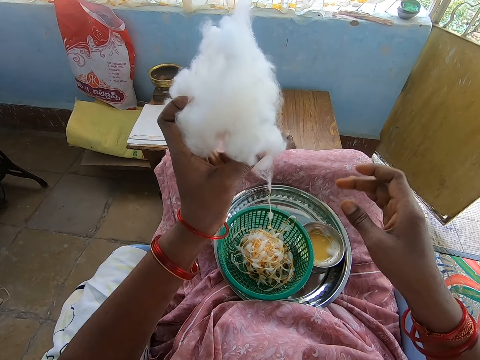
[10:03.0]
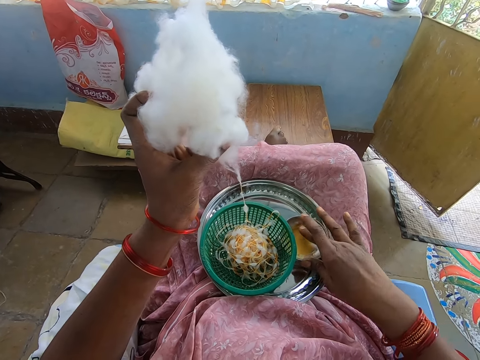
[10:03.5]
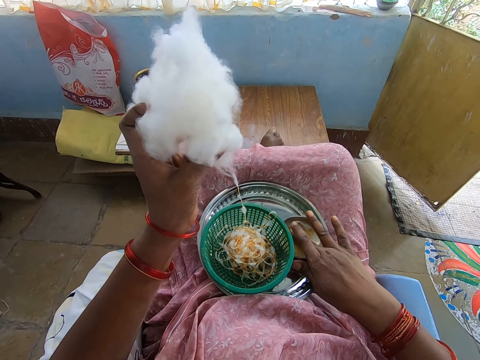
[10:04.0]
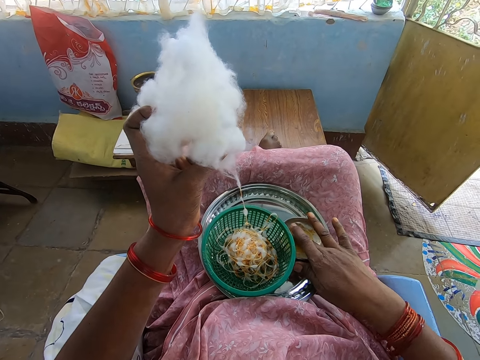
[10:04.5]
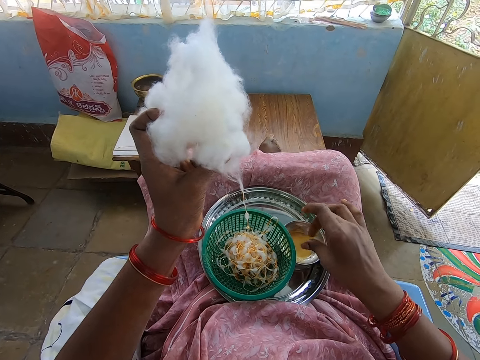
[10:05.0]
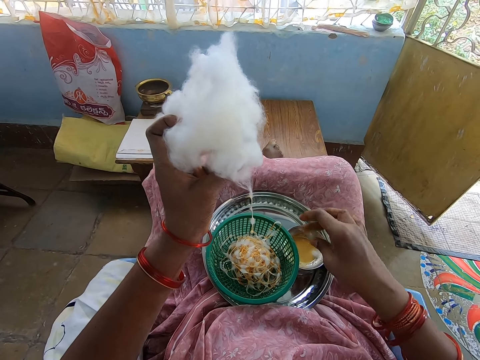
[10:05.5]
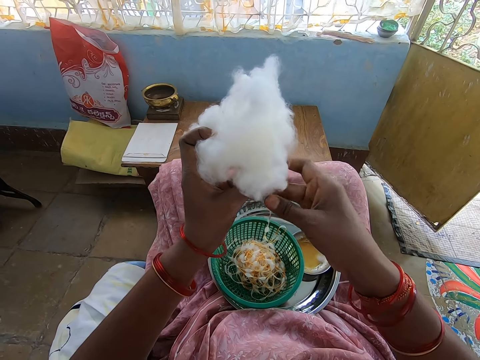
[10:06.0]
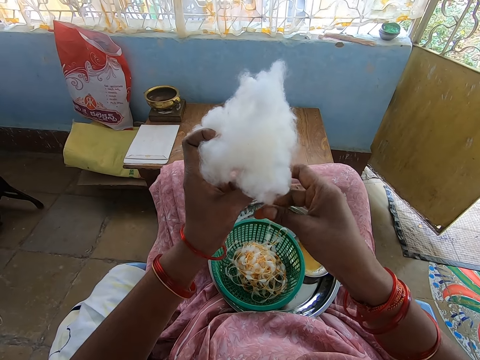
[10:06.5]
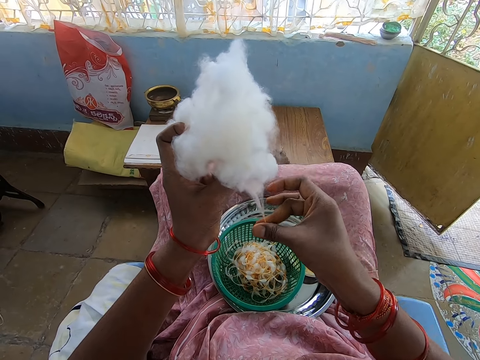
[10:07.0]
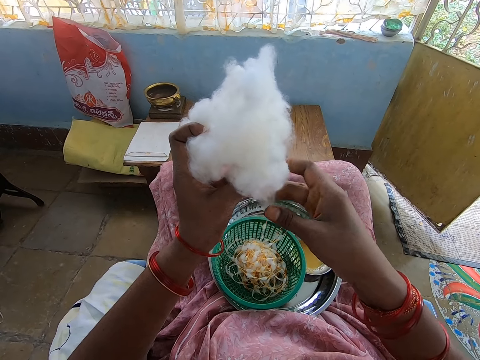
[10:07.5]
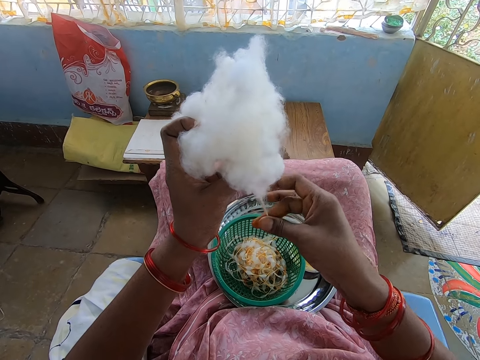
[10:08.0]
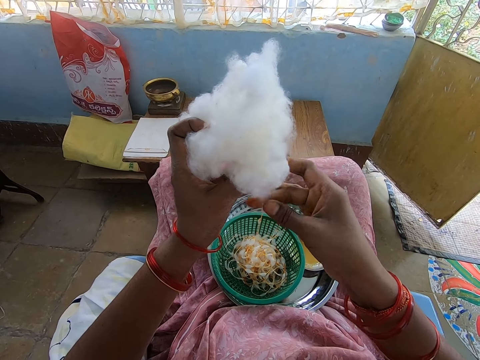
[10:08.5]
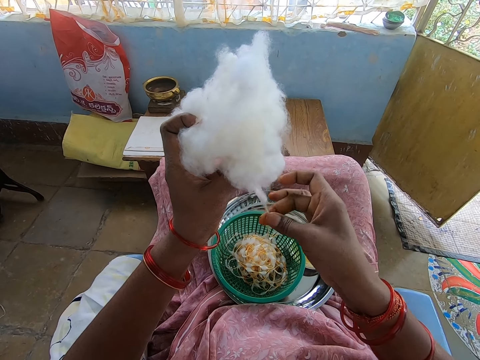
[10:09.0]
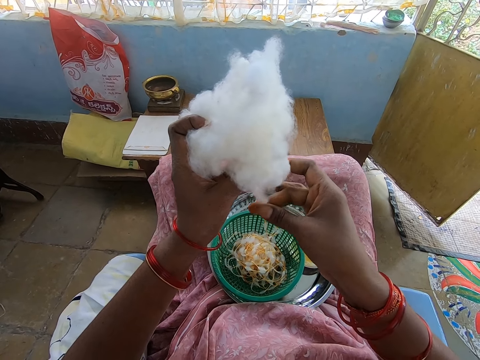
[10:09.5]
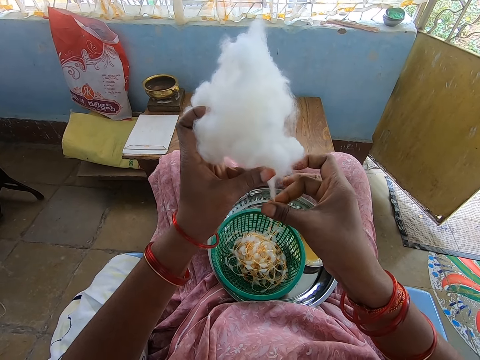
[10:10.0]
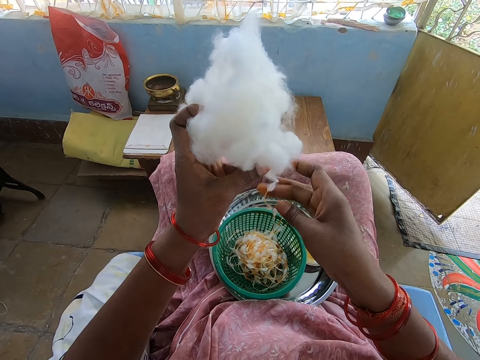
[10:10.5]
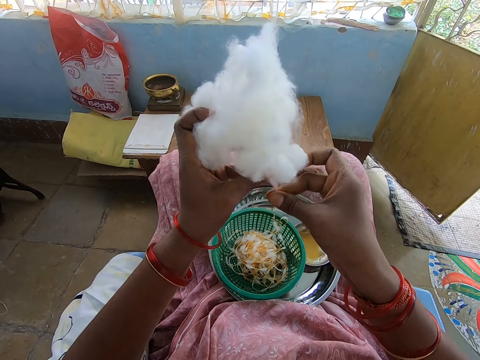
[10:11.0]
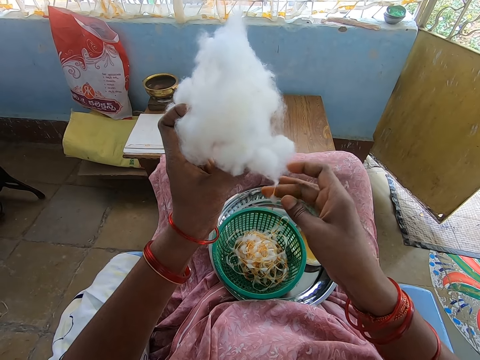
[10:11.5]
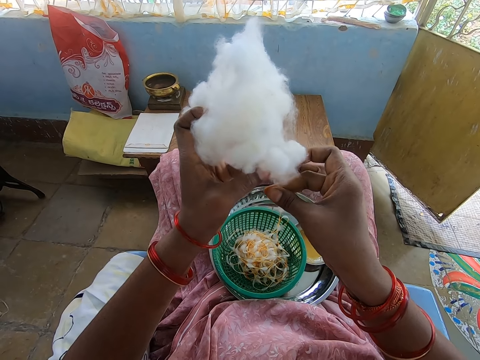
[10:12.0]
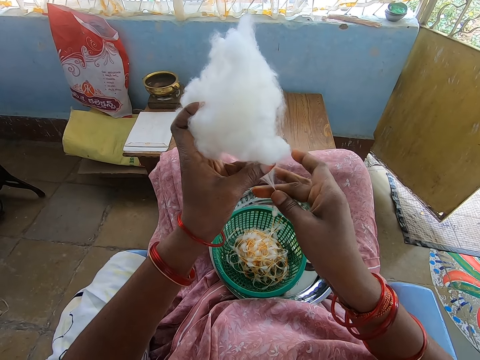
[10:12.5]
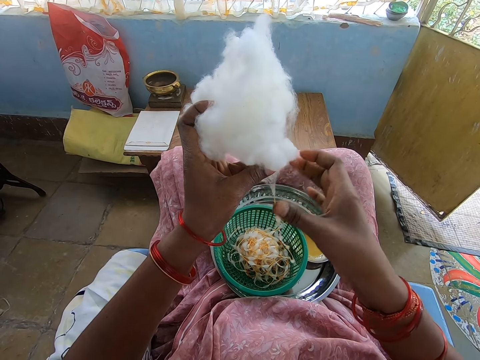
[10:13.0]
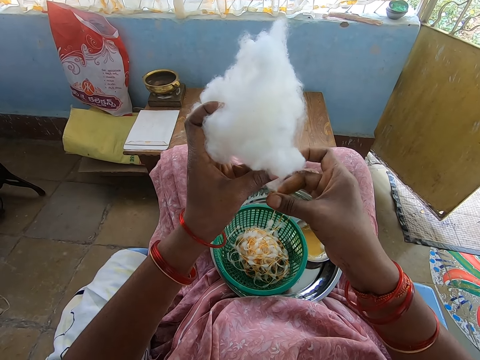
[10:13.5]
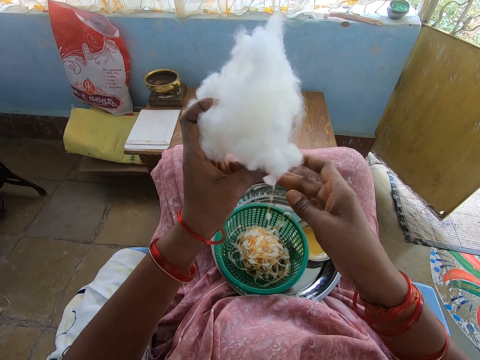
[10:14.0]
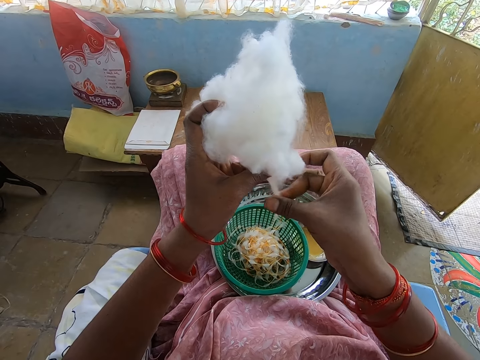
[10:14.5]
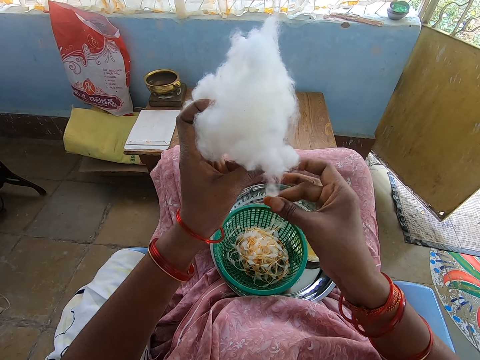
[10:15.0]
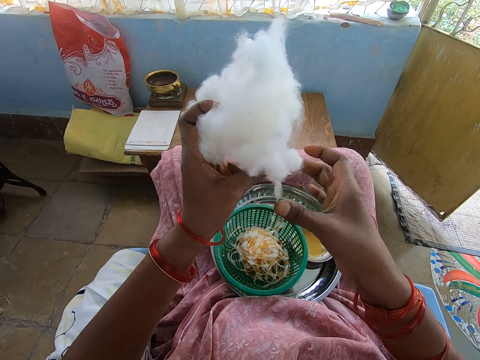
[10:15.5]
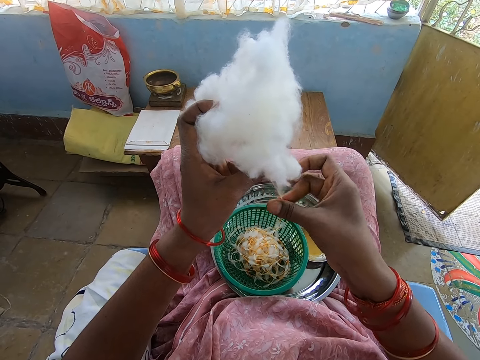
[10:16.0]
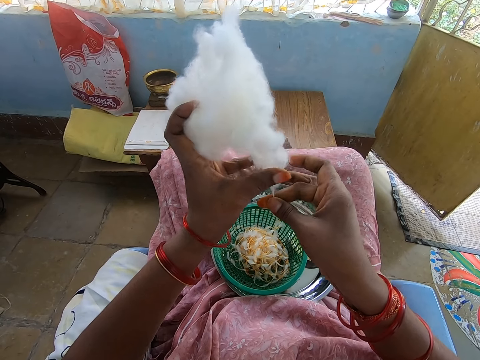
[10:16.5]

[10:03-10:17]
The camera wearer dips her right hand into the container of oil. She rolls the cotton in her left hand into a string of balls with her right hand. She pulls thread from the cotton wool.

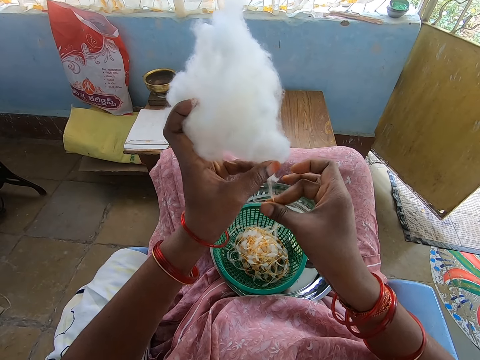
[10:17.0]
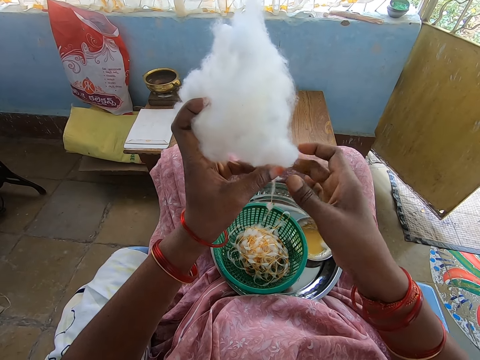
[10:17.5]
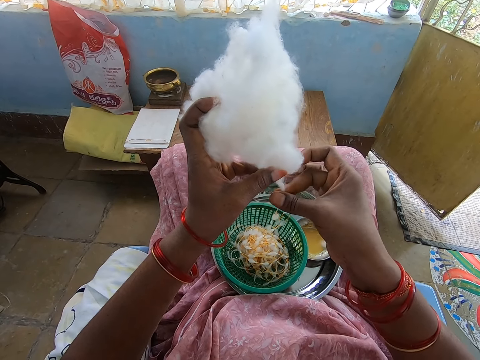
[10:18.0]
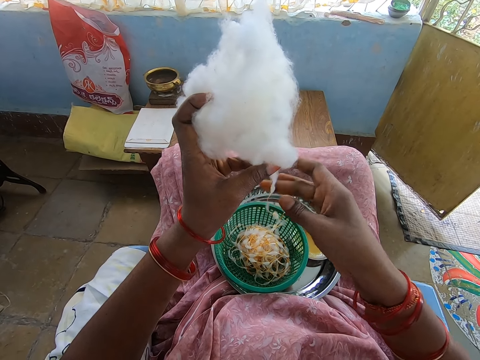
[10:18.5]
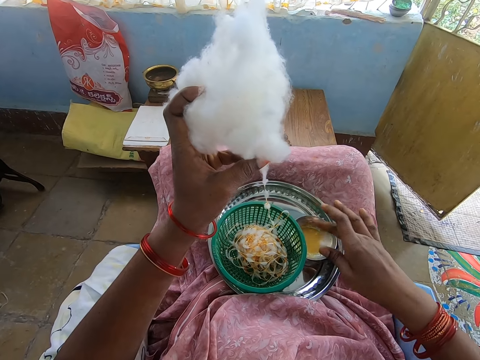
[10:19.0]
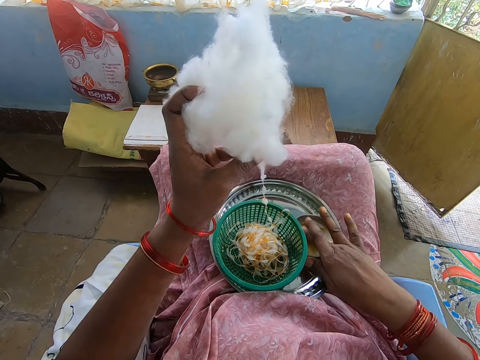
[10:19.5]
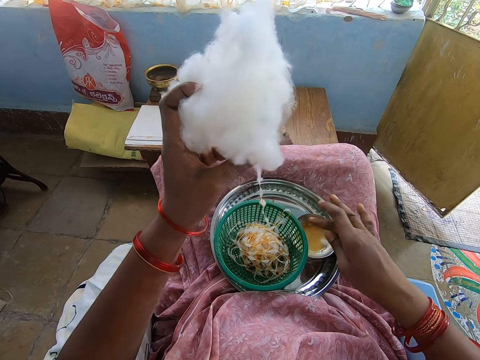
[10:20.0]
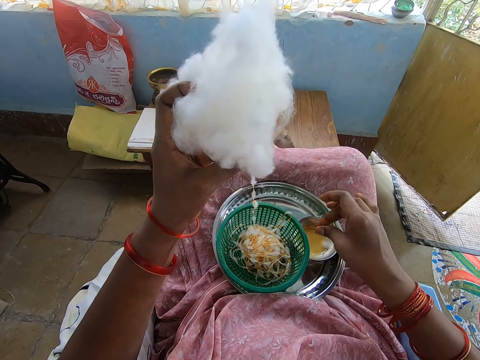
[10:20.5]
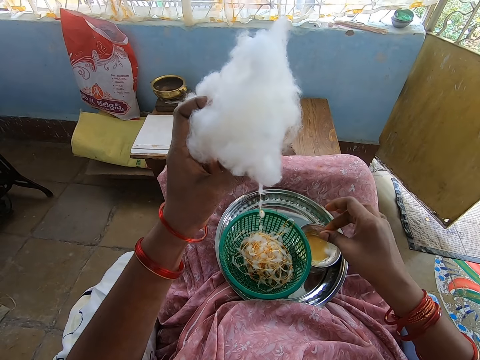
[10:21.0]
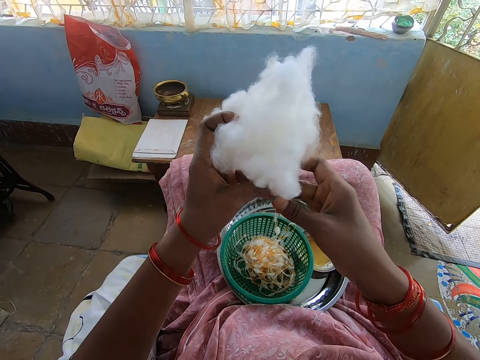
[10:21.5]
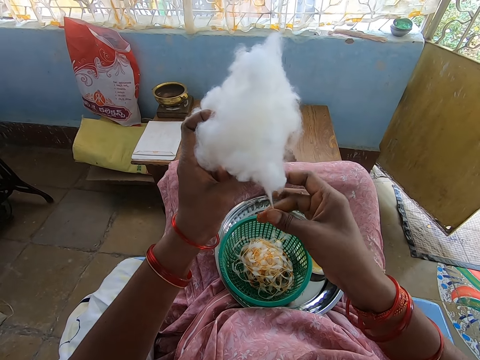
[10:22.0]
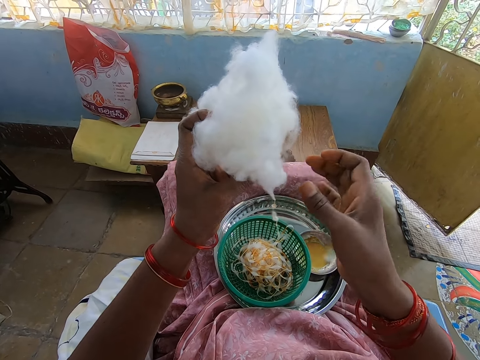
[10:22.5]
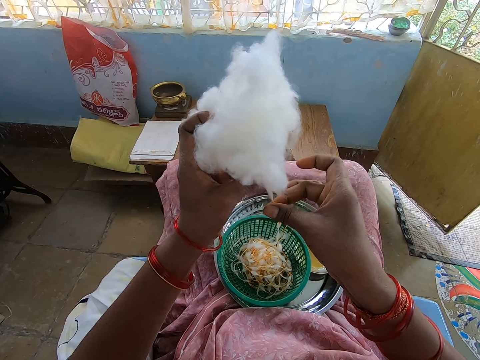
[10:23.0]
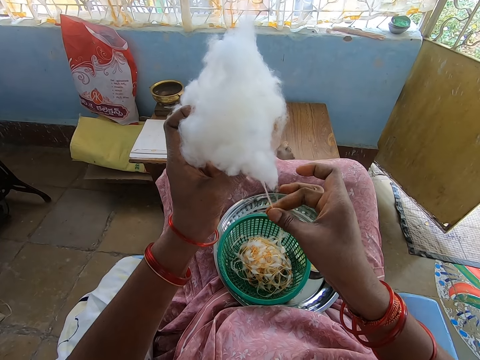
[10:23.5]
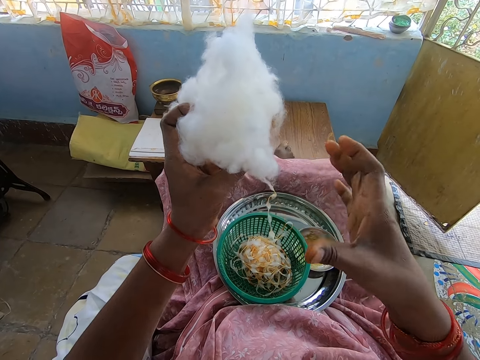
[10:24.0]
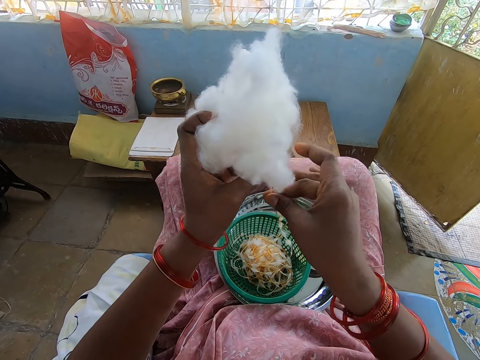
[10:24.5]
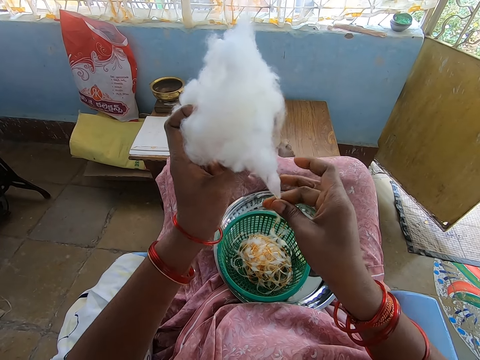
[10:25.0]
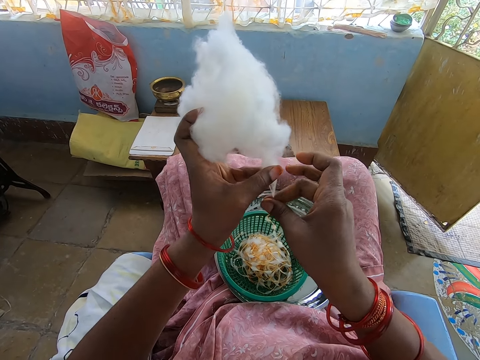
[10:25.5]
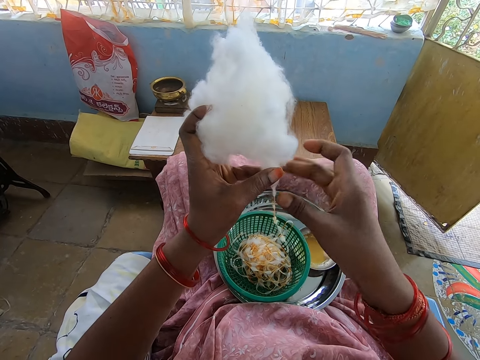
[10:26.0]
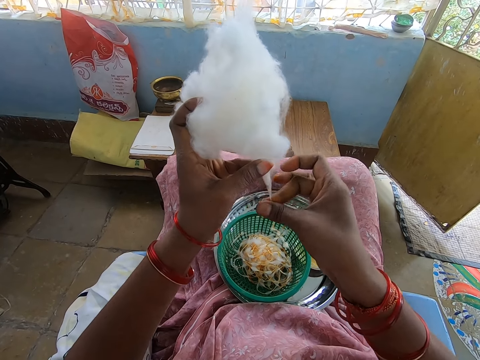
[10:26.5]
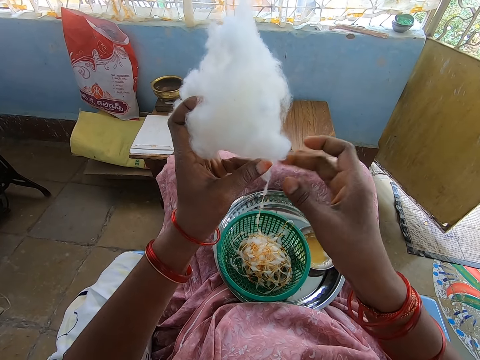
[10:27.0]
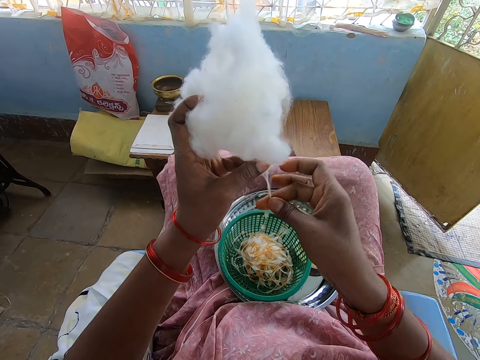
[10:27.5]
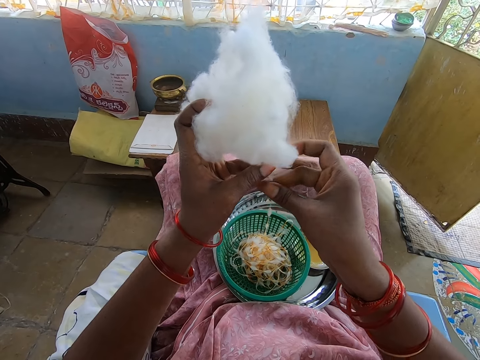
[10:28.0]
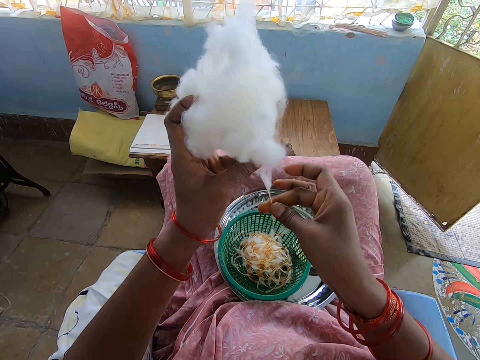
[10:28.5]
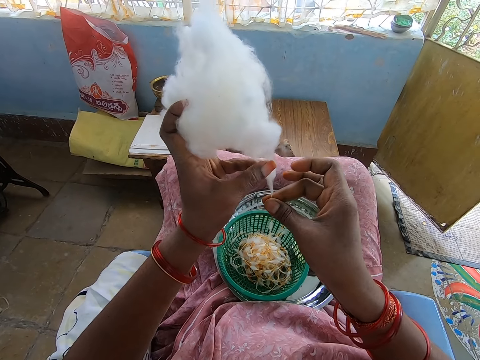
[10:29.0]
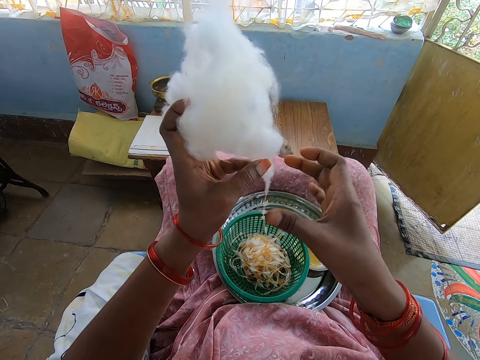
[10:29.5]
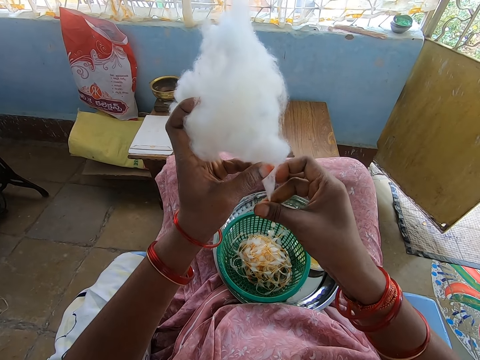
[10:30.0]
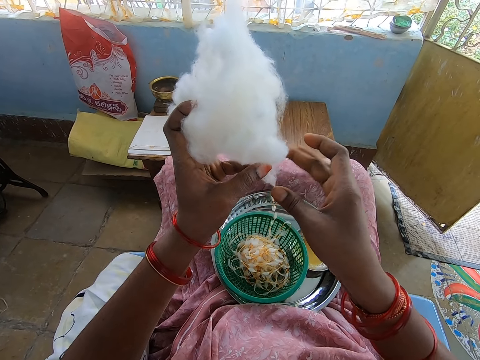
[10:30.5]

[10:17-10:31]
The camera wearer dips her right hand into the container of oil. She rolls the cotton in her left hand into a string of balls with her right hand. She pulls thread from the cotton wool.
